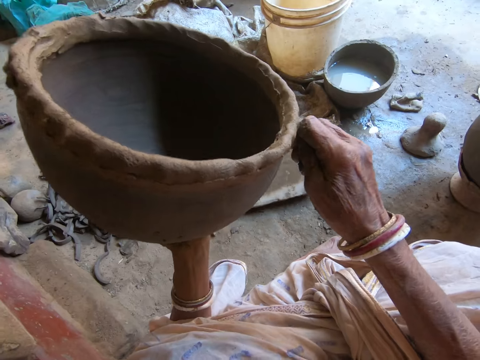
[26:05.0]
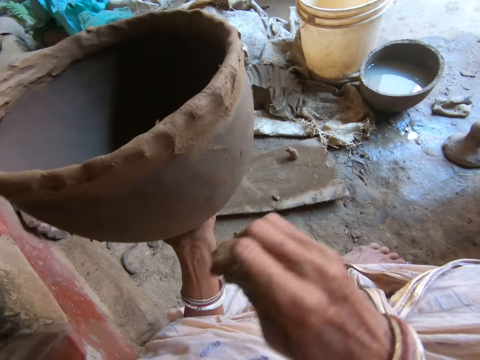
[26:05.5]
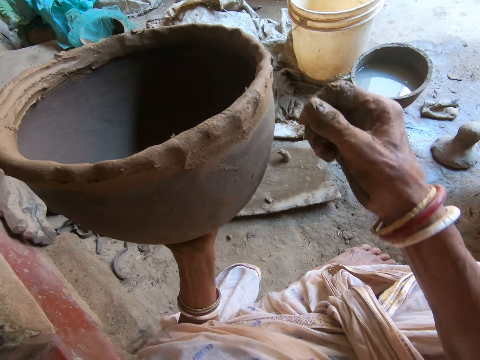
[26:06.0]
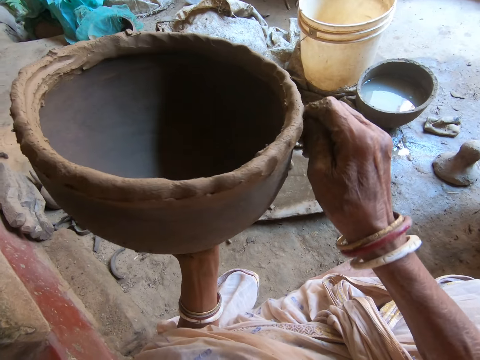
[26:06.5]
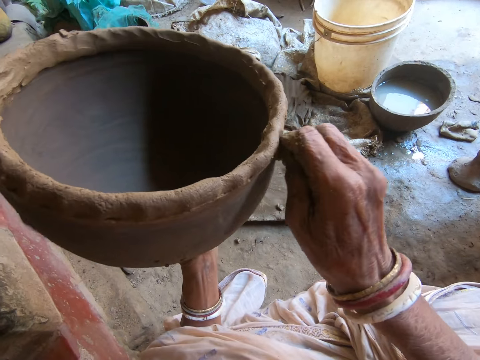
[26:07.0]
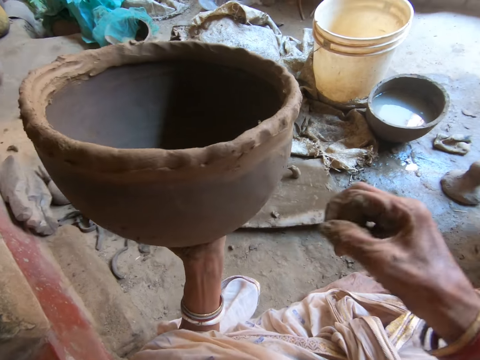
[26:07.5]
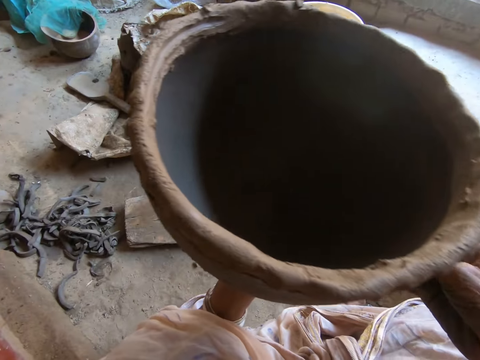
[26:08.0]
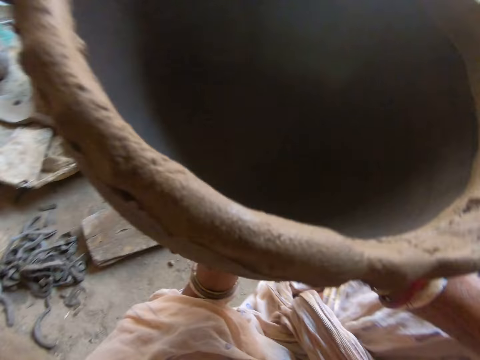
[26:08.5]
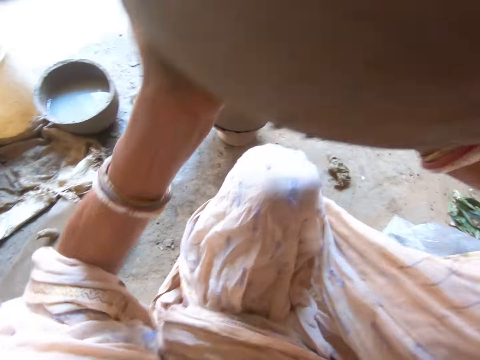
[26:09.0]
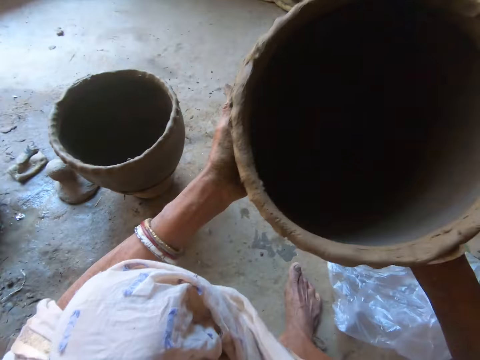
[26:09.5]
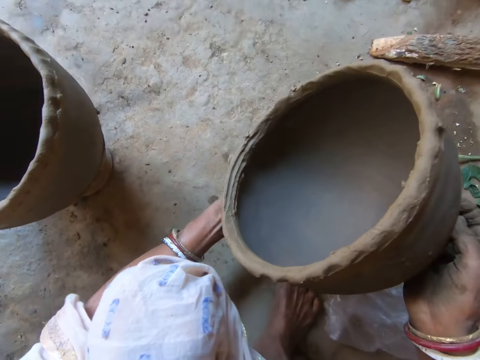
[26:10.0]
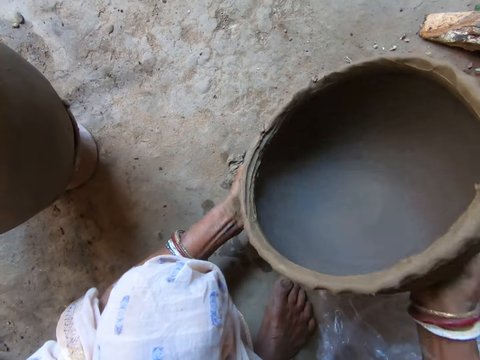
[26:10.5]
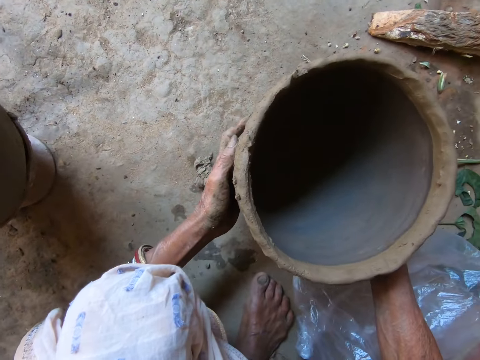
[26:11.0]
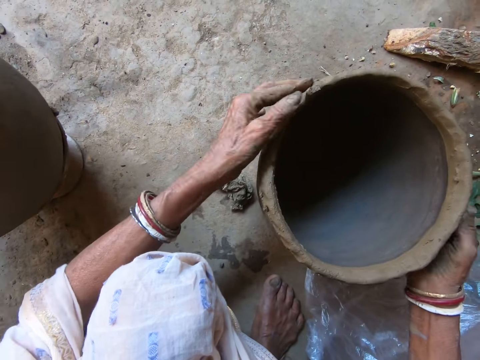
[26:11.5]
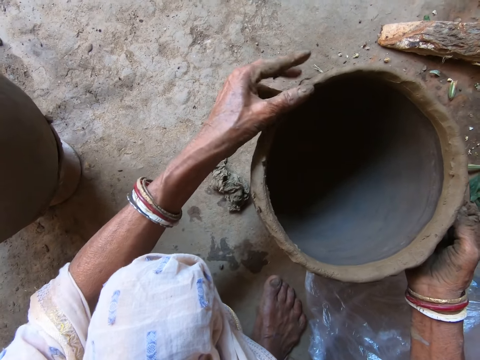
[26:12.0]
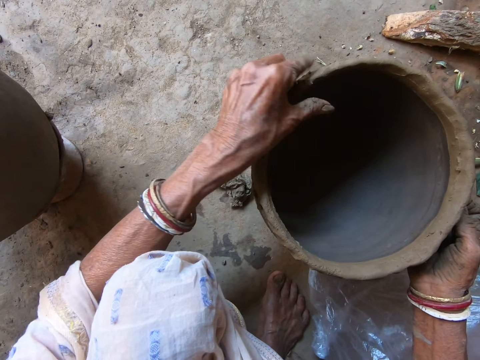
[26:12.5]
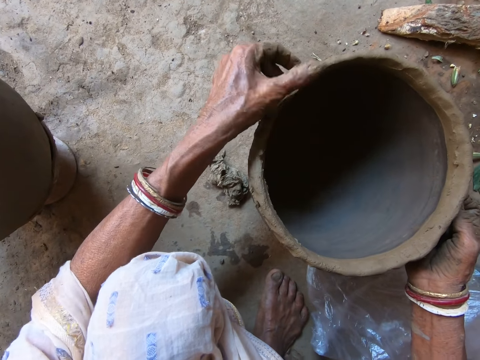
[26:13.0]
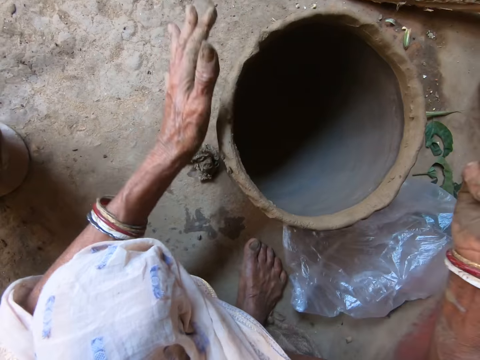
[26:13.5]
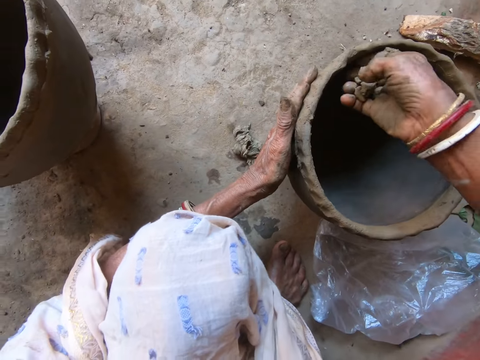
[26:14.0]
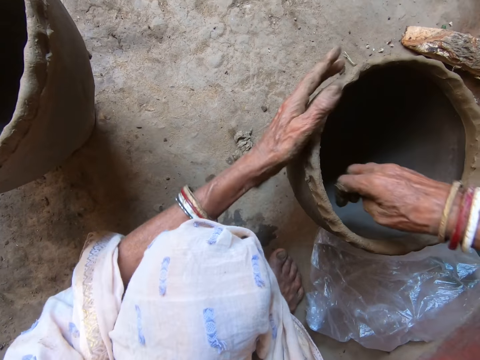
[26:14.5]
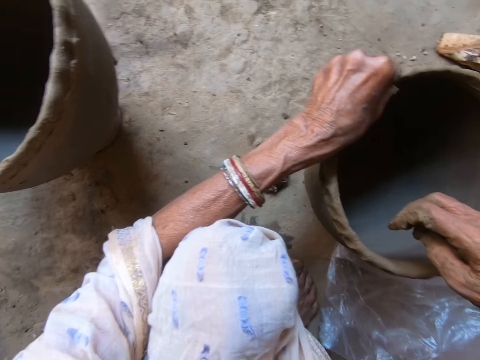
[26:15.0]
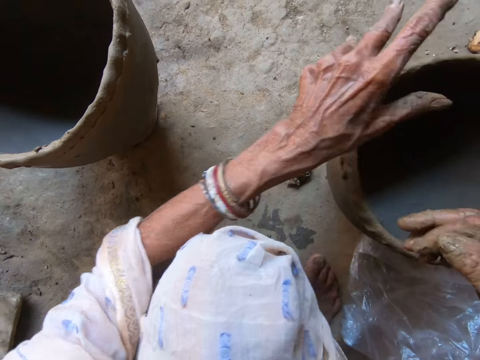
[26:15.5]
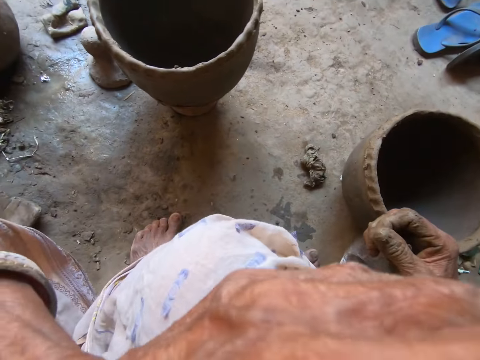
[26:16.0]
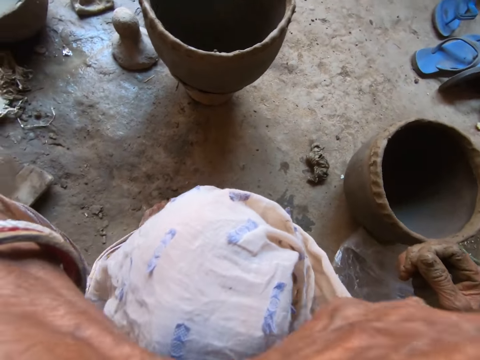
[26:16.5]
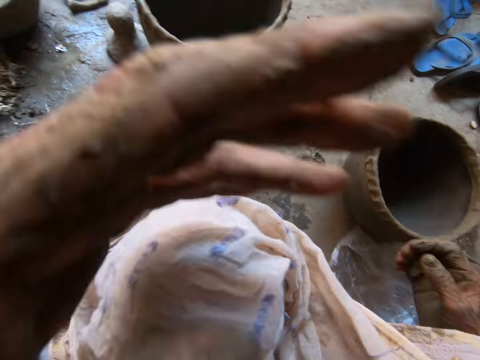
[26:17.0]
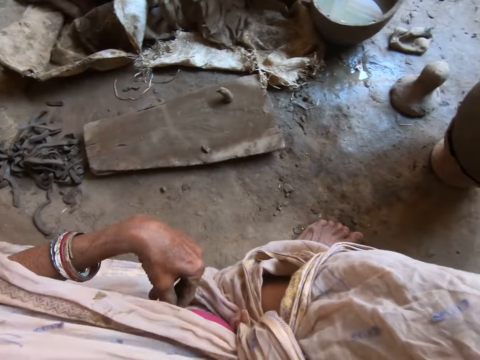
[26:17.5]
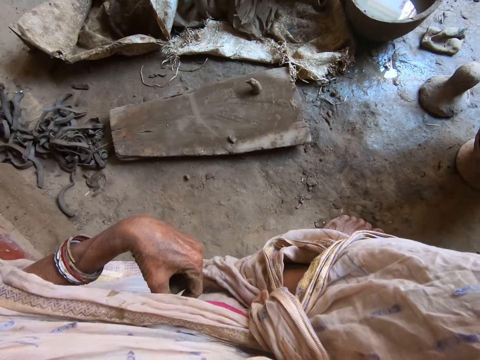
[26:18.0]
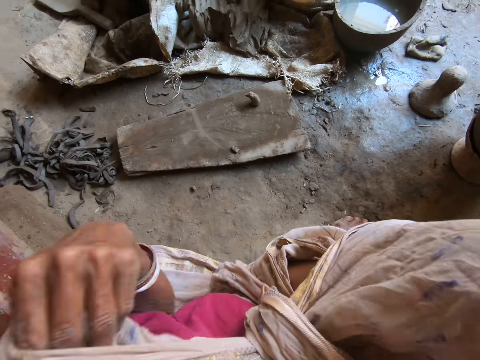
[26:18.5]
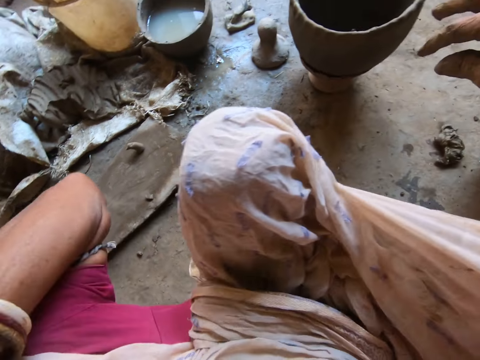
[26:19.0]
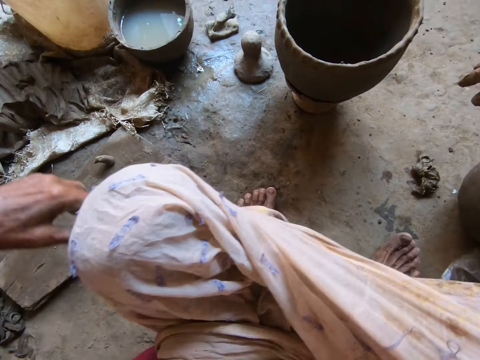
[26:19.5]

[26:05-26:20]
The camera wearer holds the clay pot with both hands. She drops the clay pot on the floor with both hands. She adjusts the clay on the clay pot on the floor with her left hand. She packs the clay in the clay pot on the floor with her right hand. She wipes the clay. She adjusts the clay on the clay pot on the floor with her left hand. She scratches her nose with her left hand. She touches her face. She adjusts her cloth with her left hand.

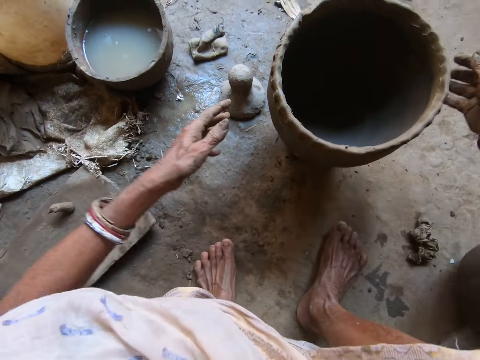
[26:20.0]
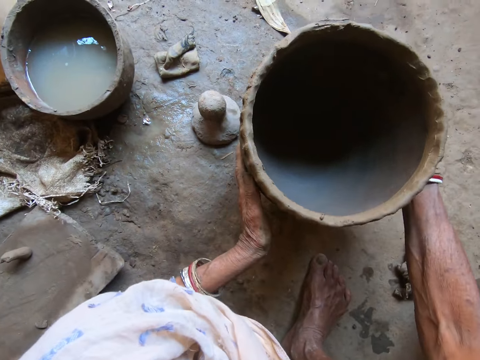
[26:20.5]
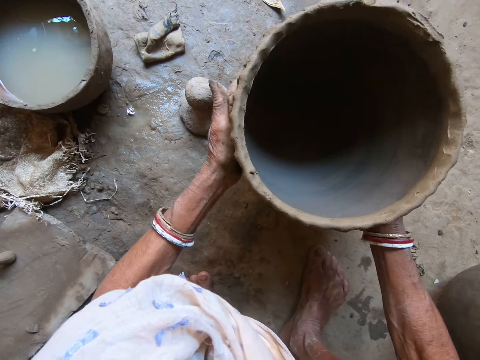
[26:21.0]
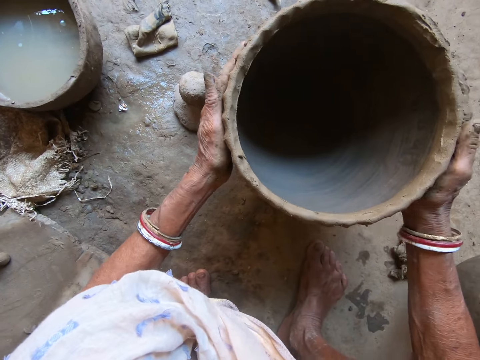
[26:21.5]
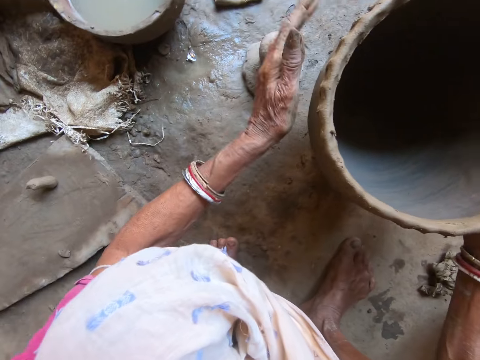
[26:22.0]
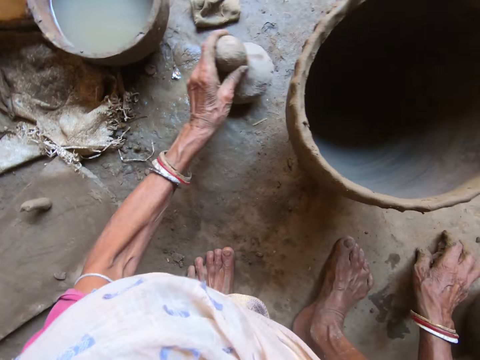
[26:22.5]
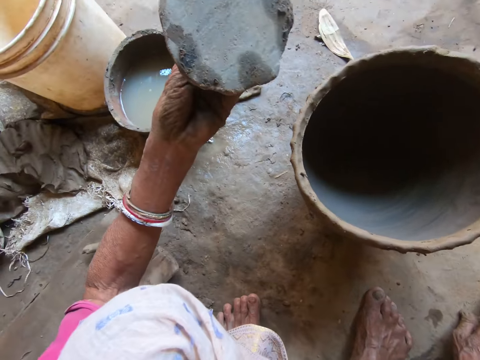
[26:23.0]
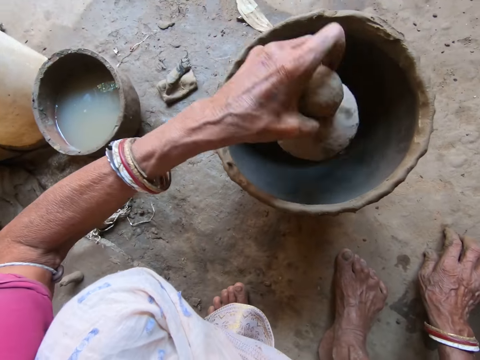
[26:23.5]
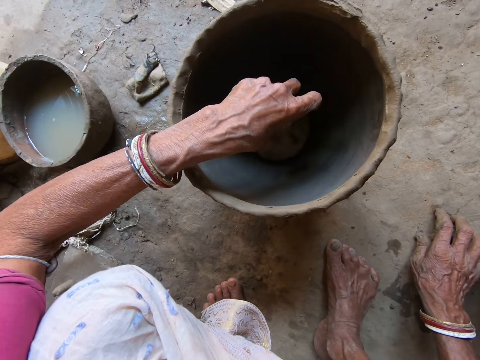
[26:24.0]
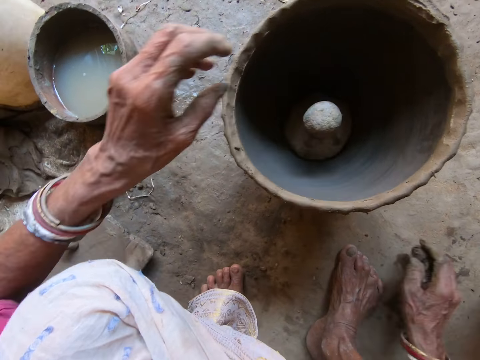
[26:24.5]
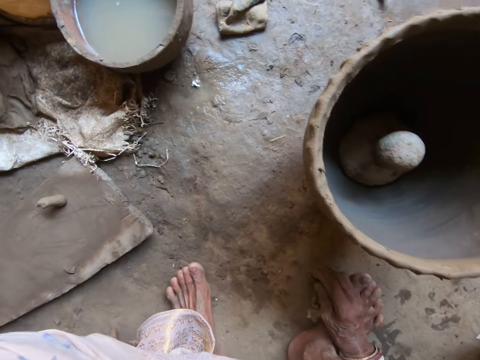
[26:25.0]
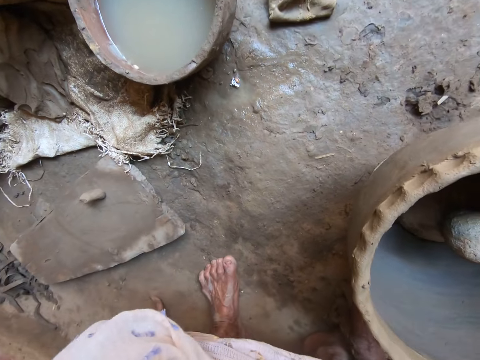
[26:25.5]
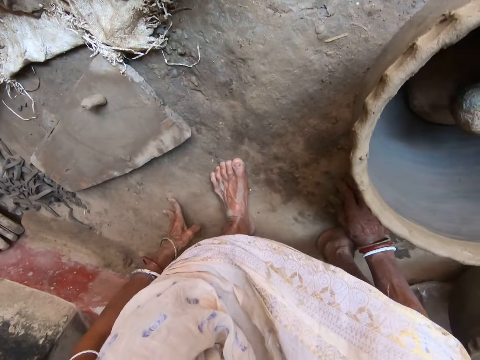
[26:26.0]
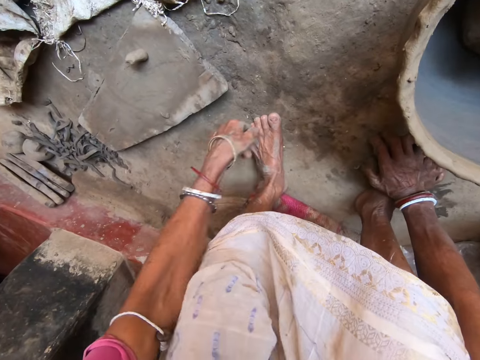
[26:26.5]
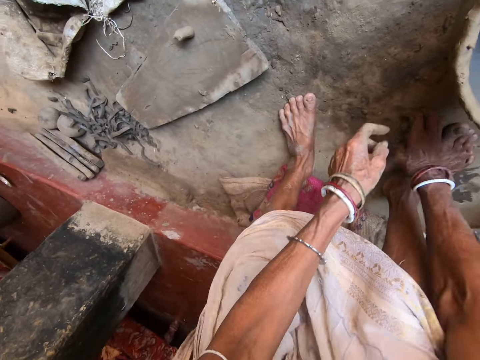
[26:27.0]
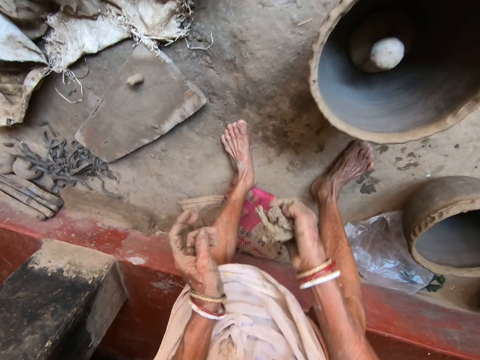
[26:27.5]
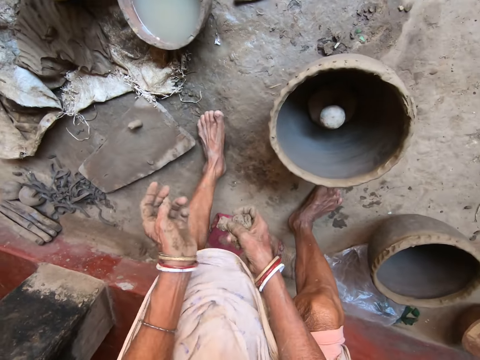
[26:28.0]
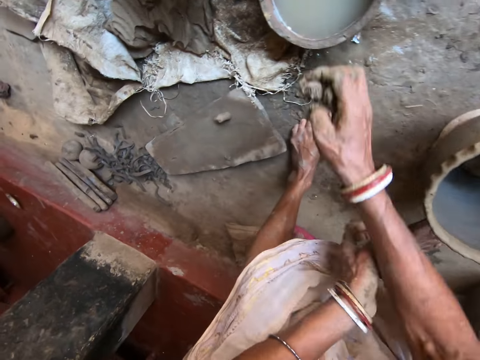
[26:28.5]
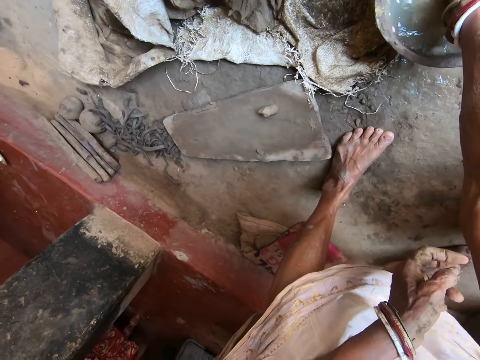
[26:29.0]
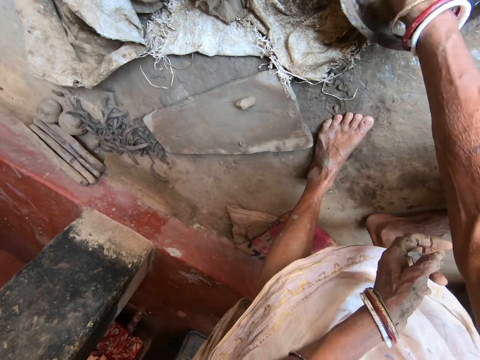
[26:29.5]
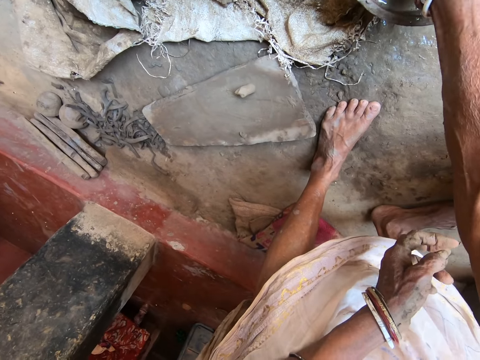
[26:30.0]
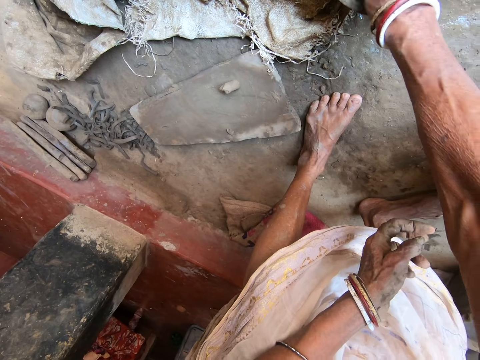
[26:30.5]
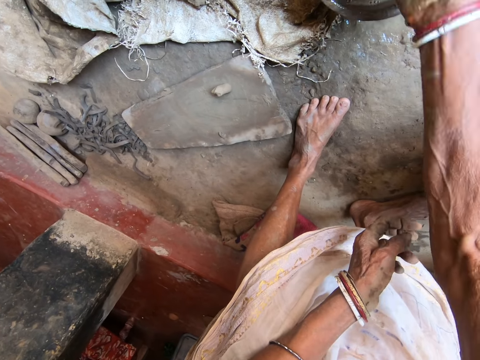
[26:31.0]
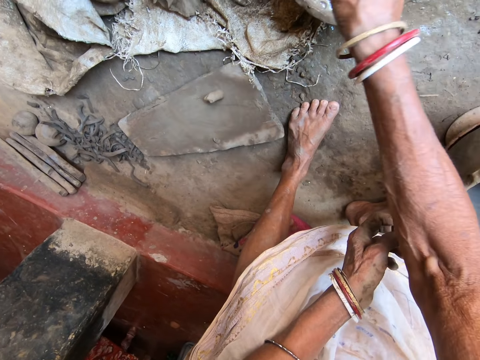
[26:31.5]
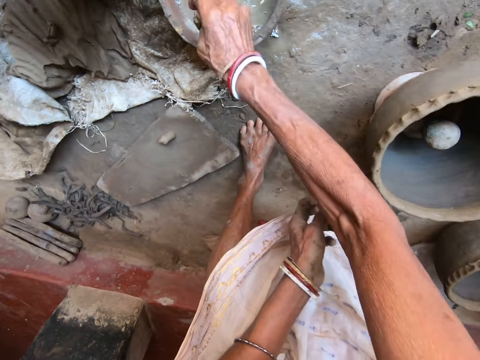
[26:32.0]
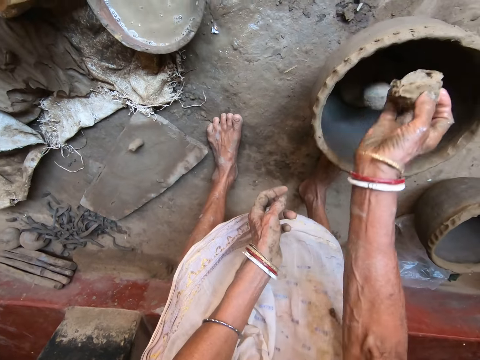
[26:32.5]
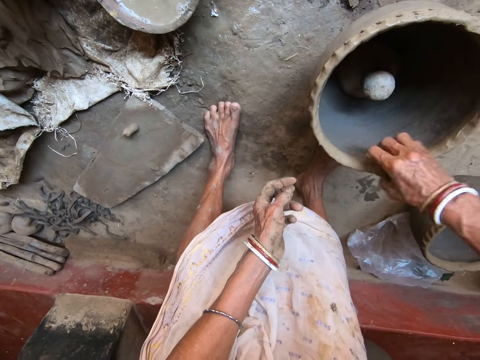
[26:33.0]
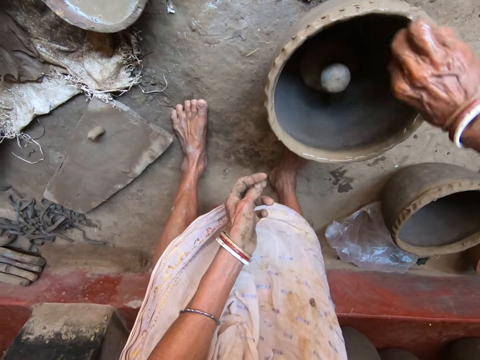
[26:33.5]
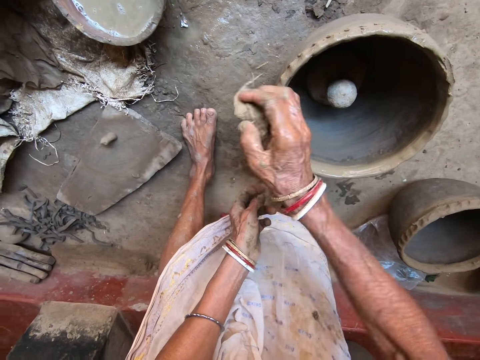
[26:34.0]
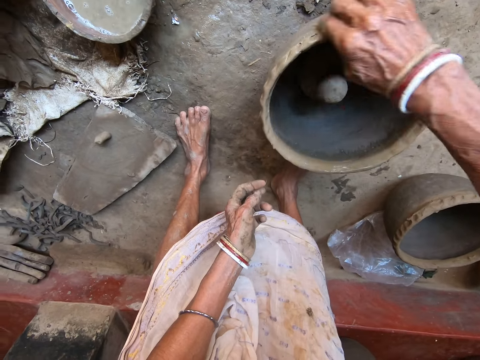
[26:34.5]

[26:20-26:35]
The camera wearer rotates the clay pot on the stand on the floor with both hands. She picks up a clay pot or stone on the floor with her left hand. She drops the clay pot in the clay pot on the stand on the floor with her left hand. She stands. She picks up the rag on the floor with her right hand. She dips the rag in water. She rinses the rag in a bowl of water with her right hand. She wipes the clay pot on the stand on the floor with the rag in her right hand.
